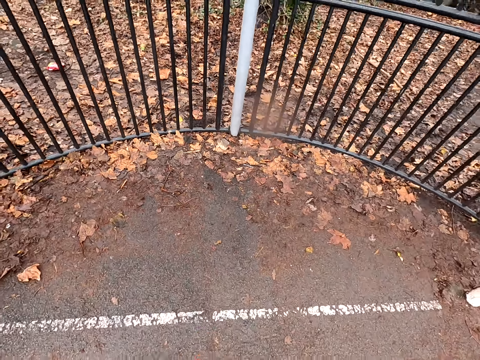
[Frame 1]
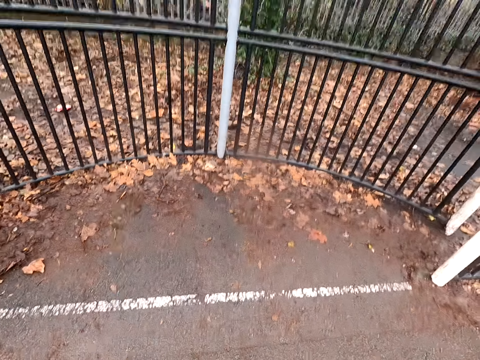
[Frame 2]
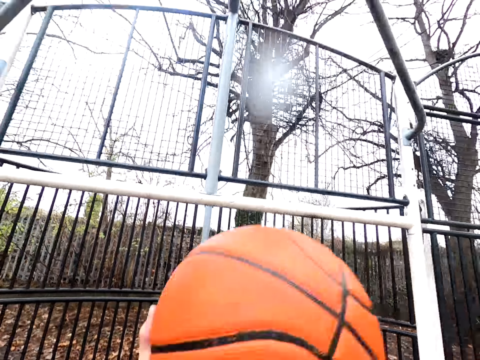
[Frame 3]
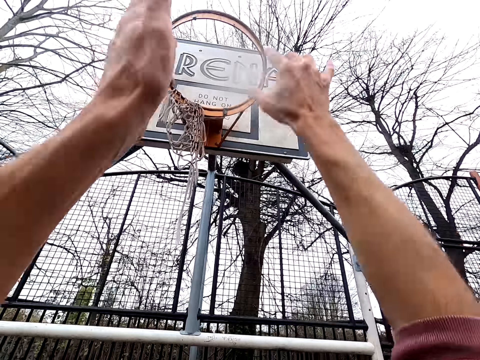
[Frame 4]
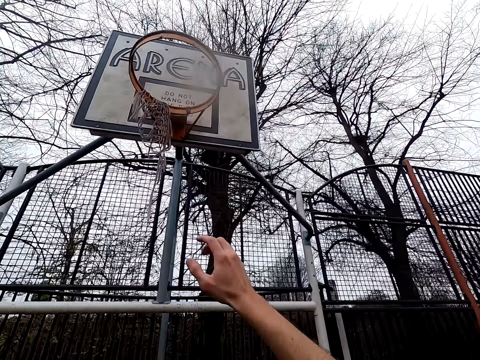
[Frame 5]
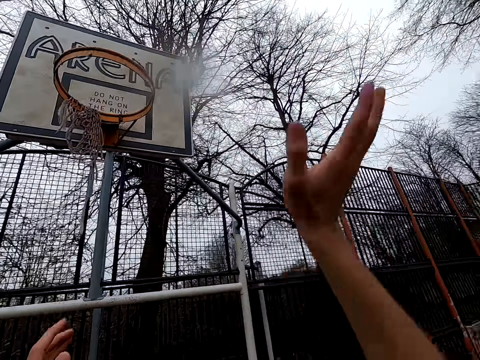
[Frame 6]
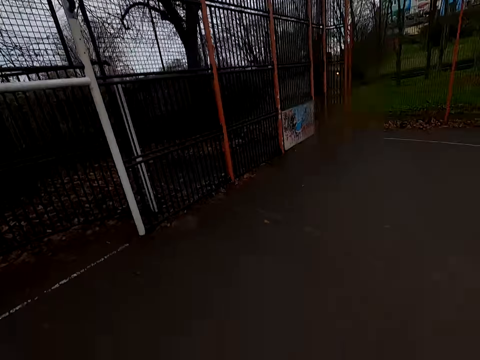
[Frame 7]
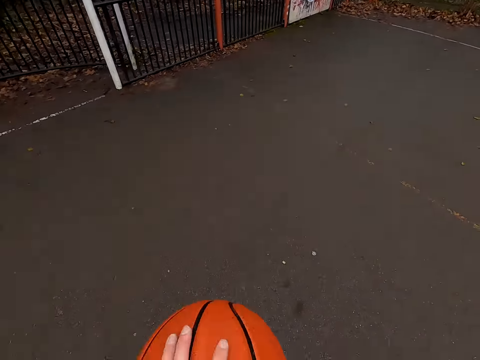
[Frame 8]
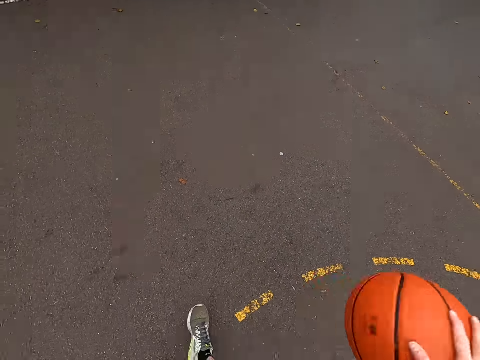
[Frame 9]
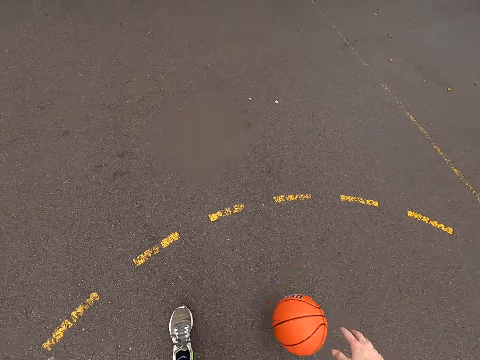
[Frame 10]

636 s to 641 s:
The camera wearer dribbles the ball. They shoot the ball. They take the ball. They dribble the ball.

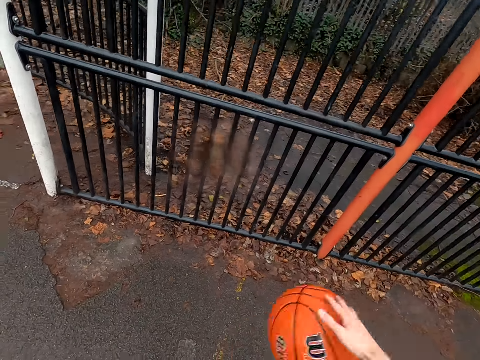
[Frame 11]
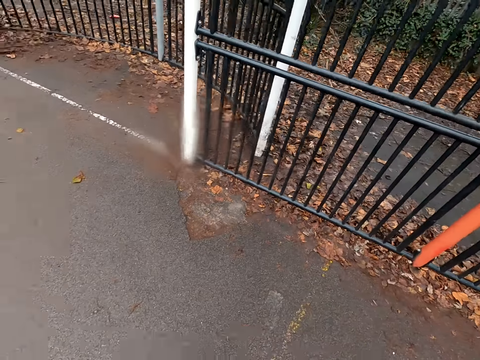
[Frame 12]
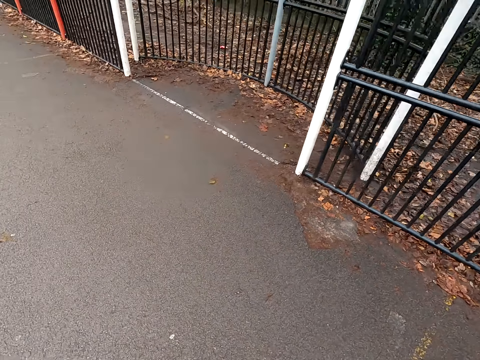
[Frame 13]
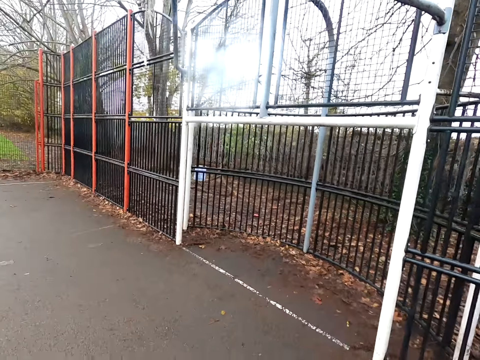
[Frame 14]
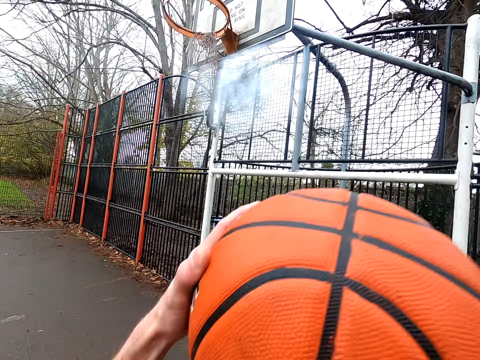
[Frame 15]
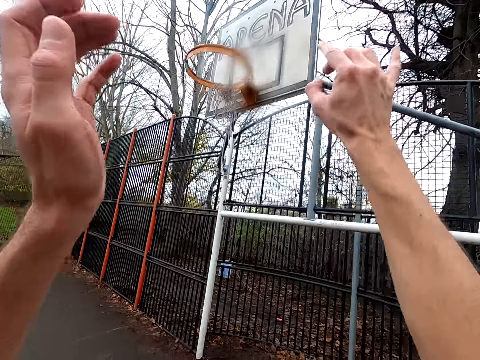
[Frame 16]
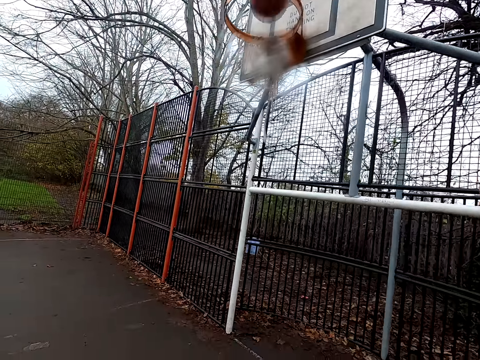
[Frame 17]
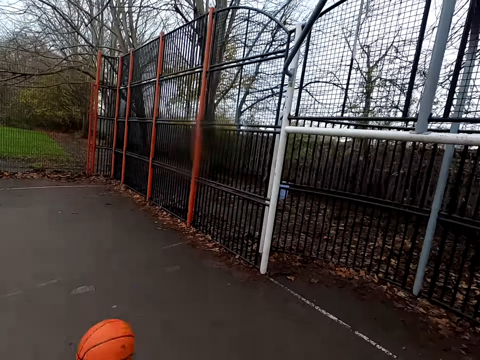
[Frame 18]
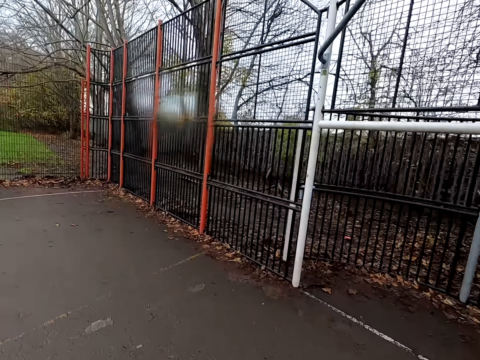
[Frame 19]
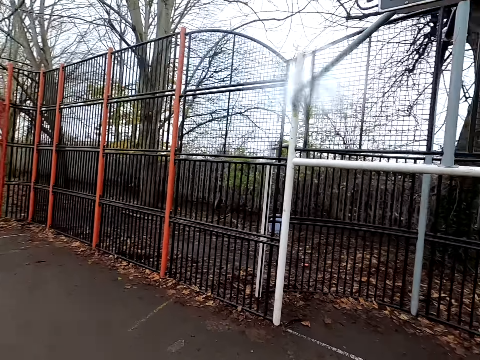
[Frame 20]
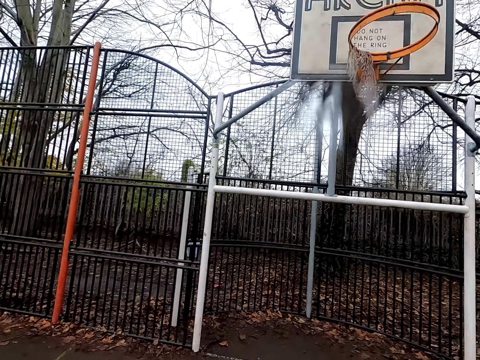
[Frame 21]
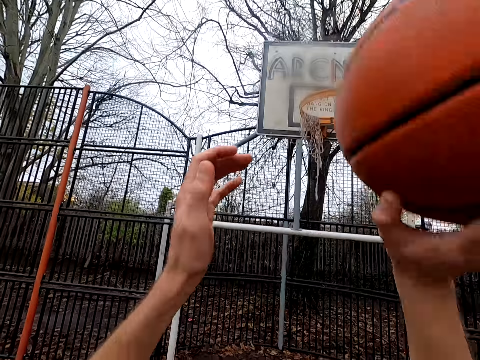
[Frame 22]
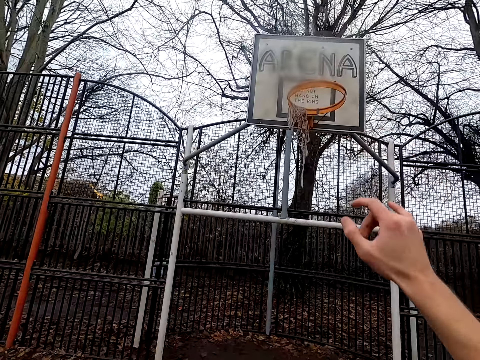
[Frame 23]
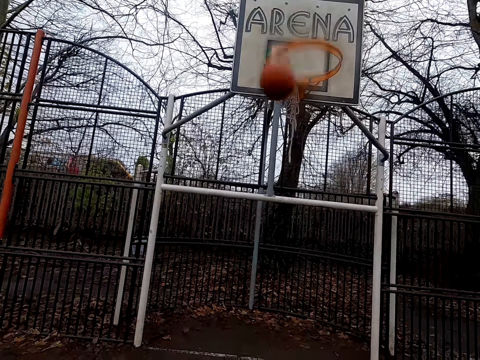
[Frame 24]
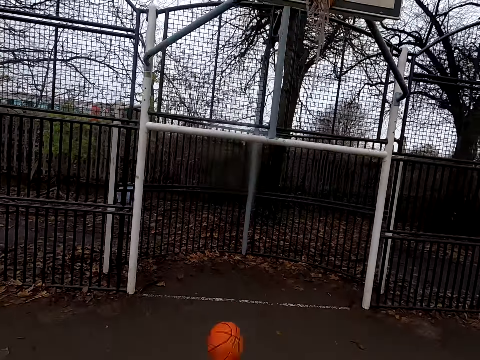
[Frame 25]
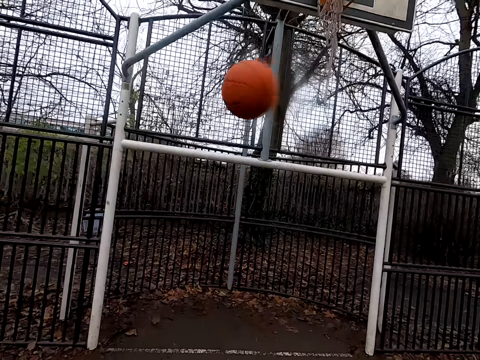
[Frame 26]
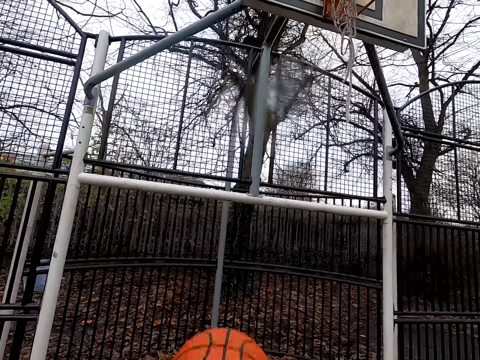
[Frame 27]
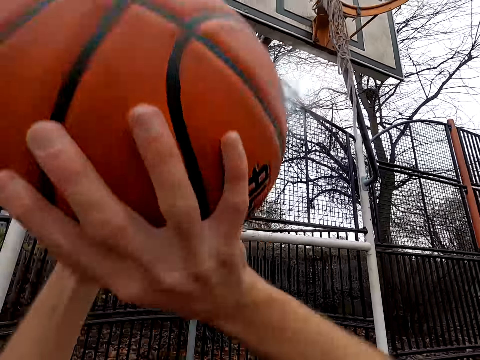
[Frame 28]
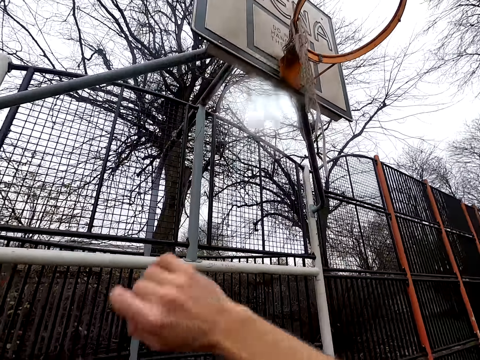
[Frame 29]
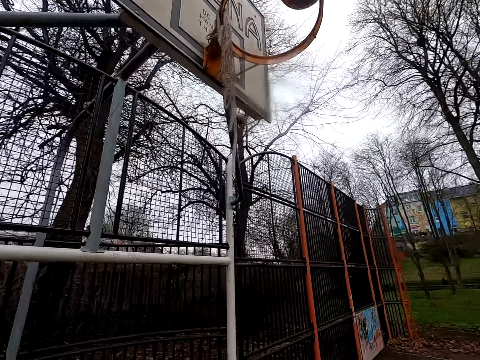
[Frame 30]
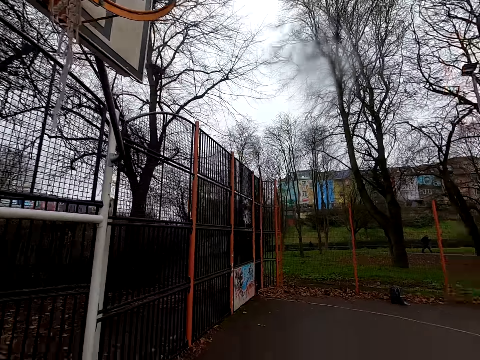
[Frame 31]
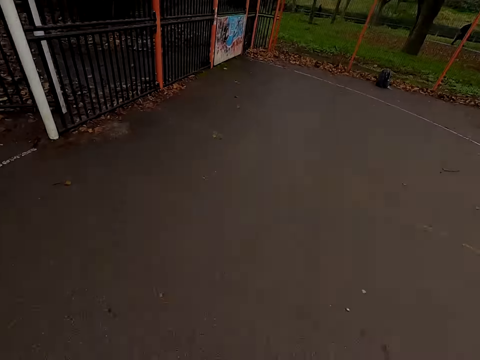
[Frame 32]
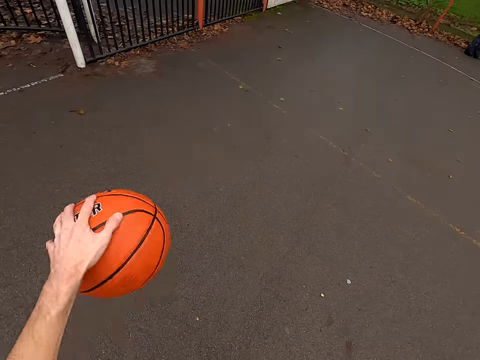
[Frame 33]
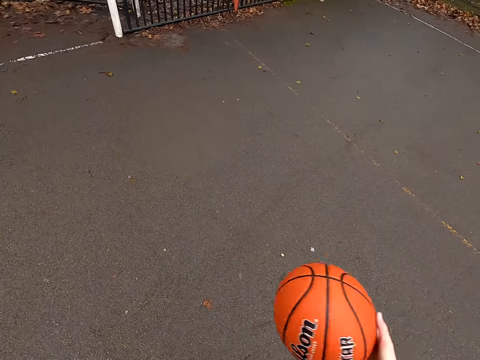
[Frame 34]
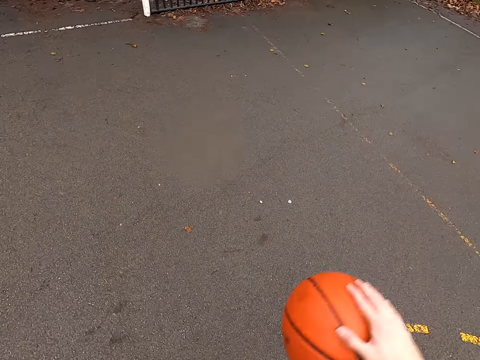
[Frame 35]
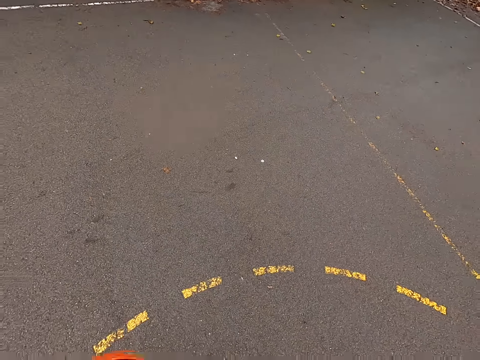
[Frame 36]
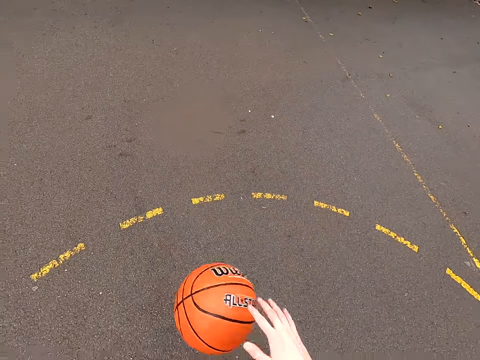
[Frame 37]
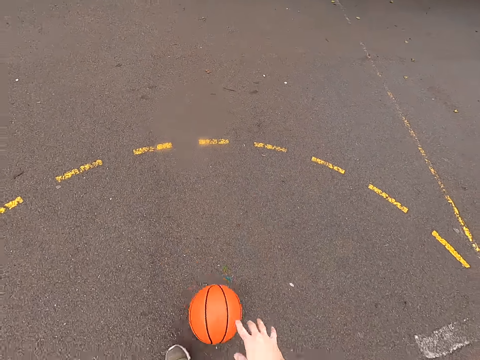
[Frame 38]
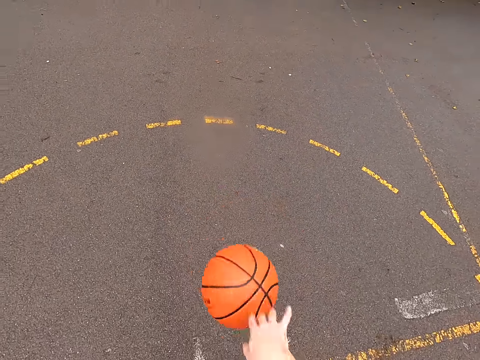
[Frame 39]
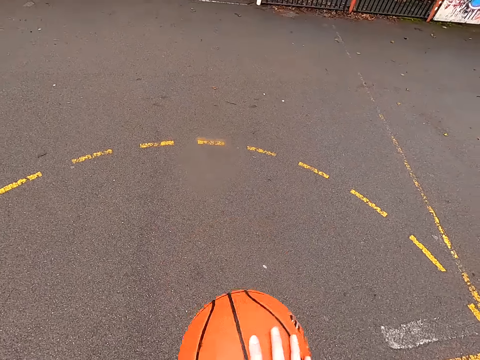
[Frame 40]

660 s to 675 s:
The camera wearer takes the ball. They bounce the ball. They shoot the ball. They pick up the ball, walk around. They shoot the ball. They walk around. They take the ball. They shoot the ball. They take the ball. They dribble the ball.

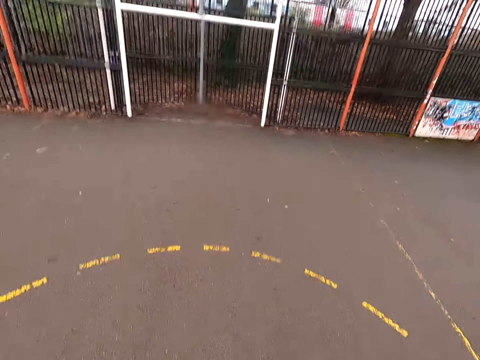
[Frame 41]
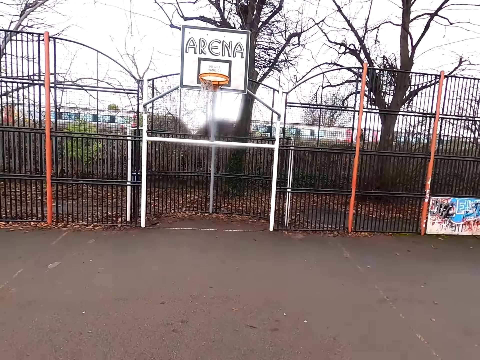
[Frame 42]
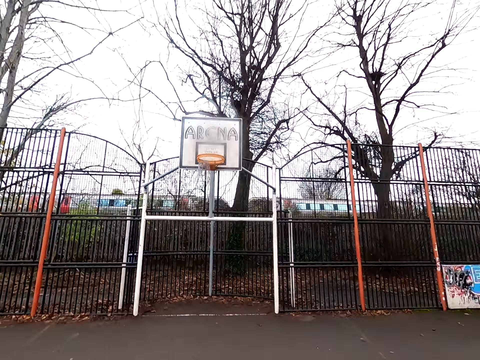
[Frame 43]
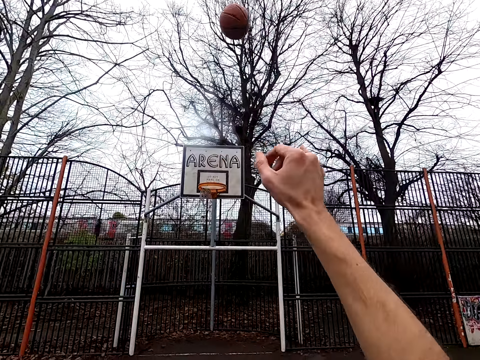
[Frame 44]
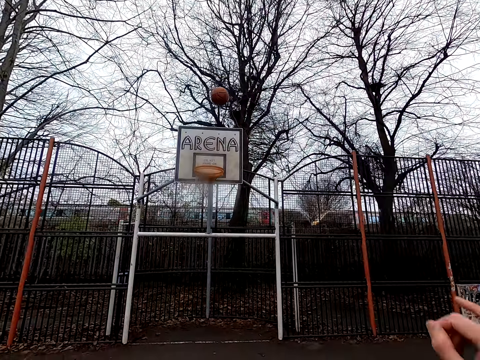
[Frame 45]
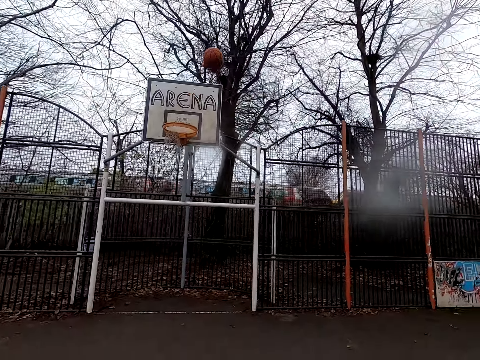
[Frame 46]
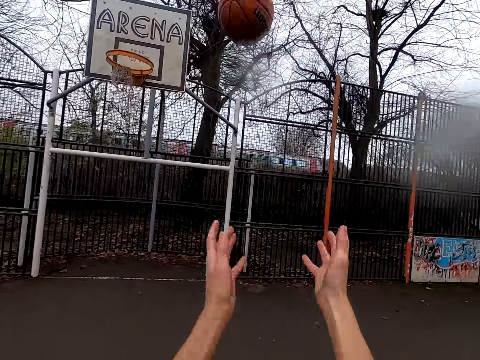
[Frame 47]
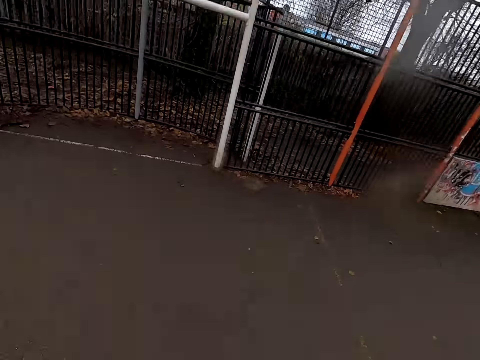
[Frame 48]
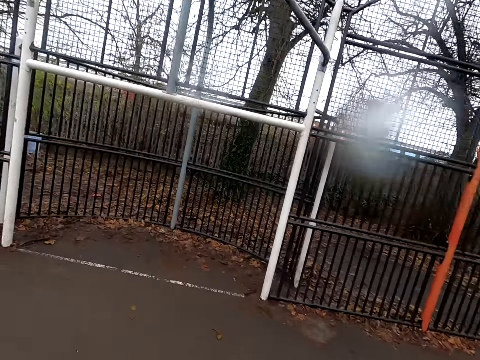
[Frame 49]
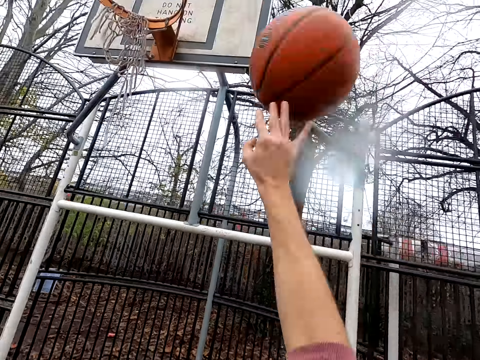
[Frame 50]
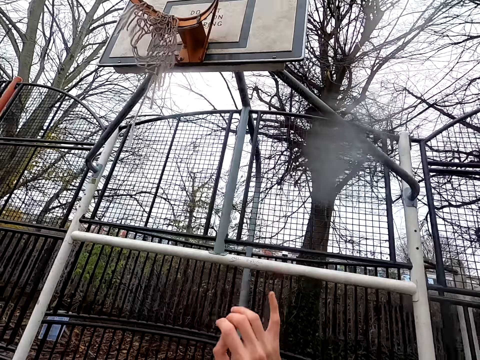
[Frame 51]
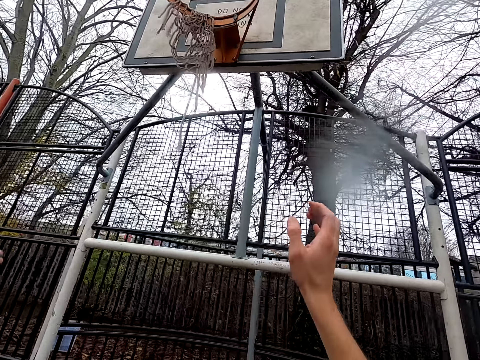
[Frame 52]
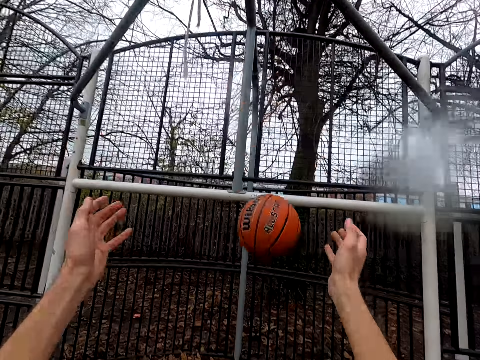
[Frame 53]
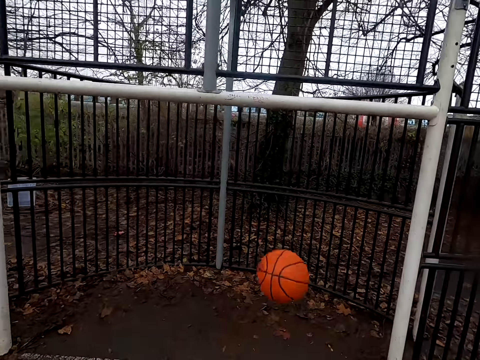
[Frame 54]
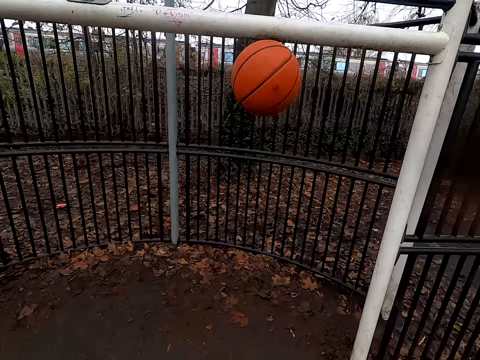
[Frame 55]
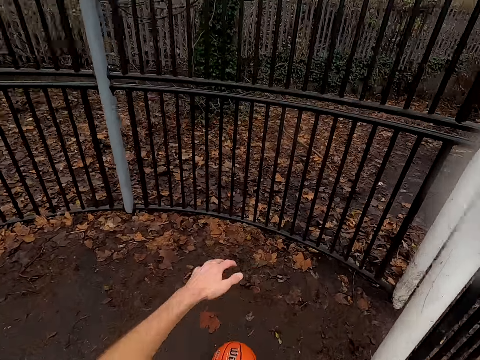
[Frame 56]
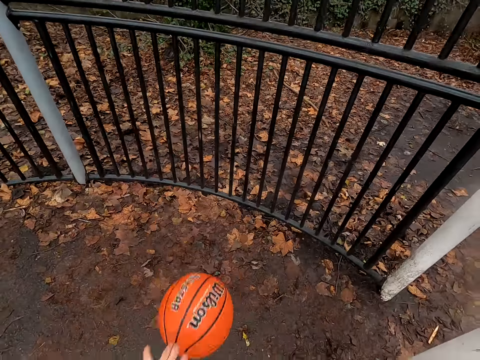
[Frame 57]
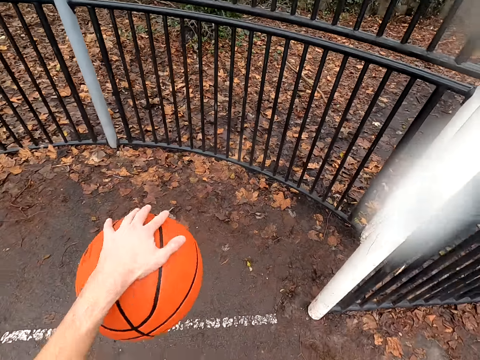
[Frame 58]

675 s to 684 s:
The camera wearer shoots the ball. They take the ball. They shoot the ball. They walk around. They take the ball. They dribble the ball.
